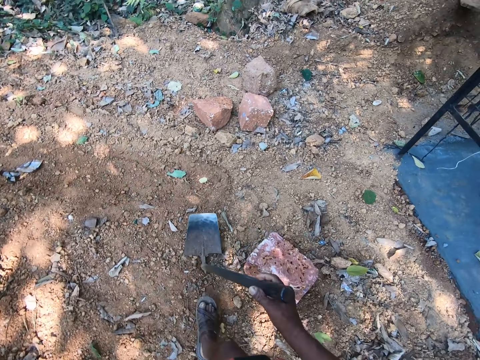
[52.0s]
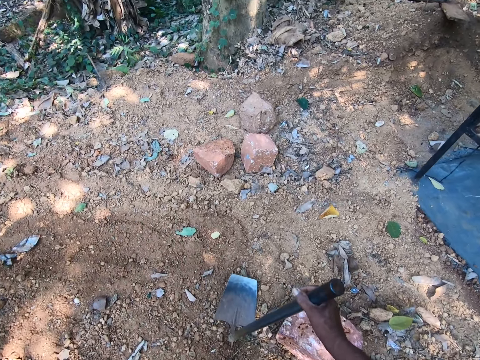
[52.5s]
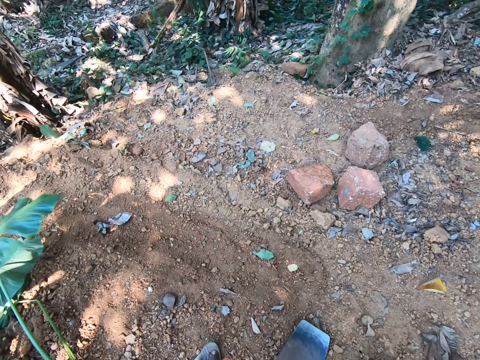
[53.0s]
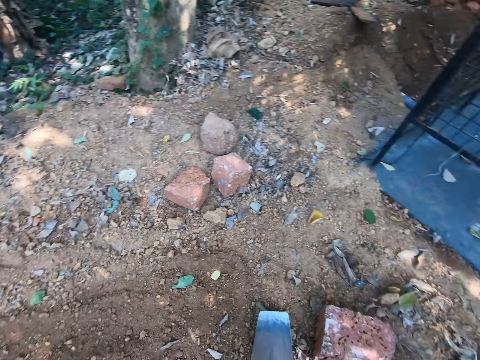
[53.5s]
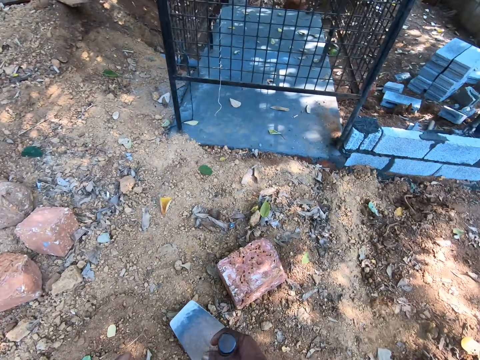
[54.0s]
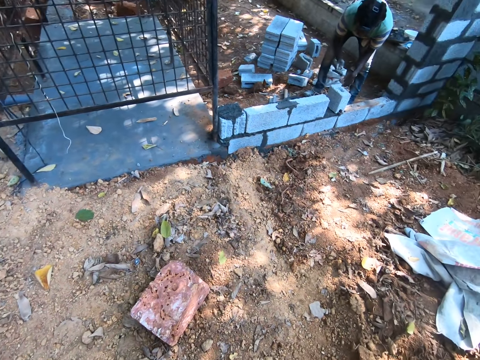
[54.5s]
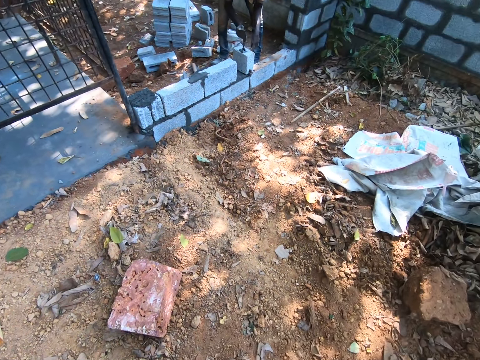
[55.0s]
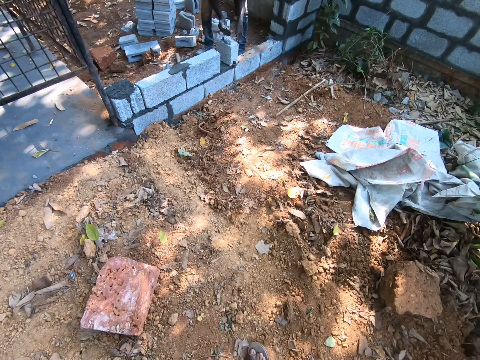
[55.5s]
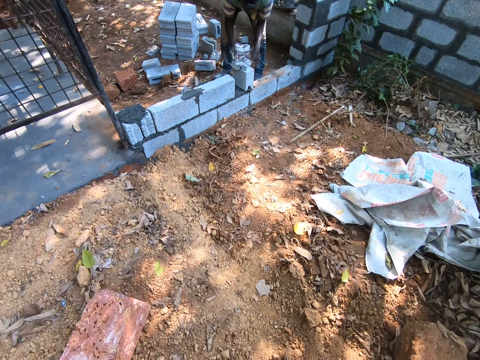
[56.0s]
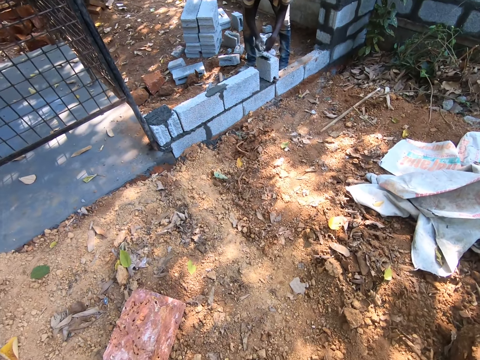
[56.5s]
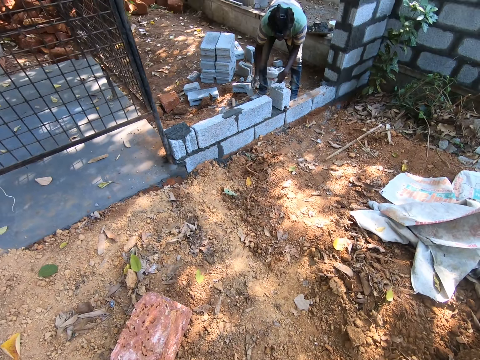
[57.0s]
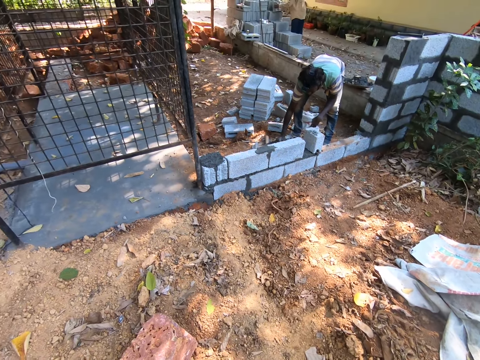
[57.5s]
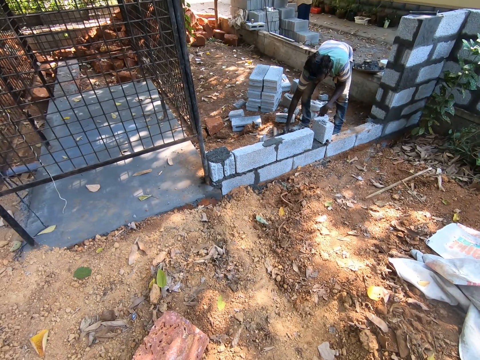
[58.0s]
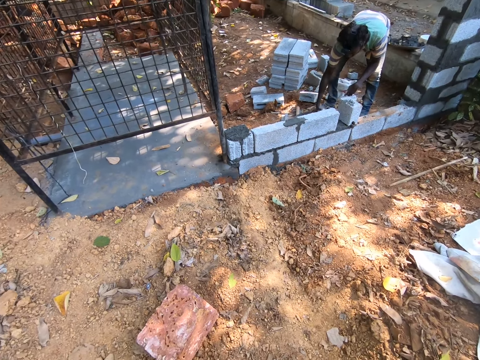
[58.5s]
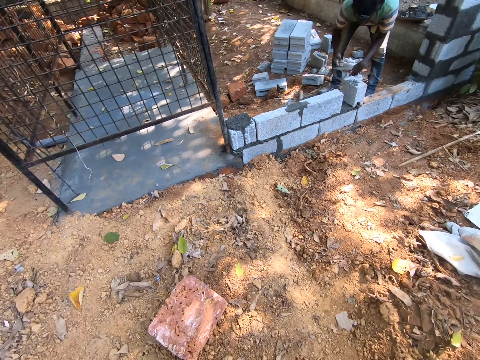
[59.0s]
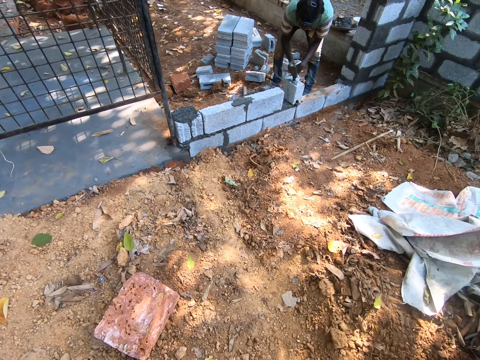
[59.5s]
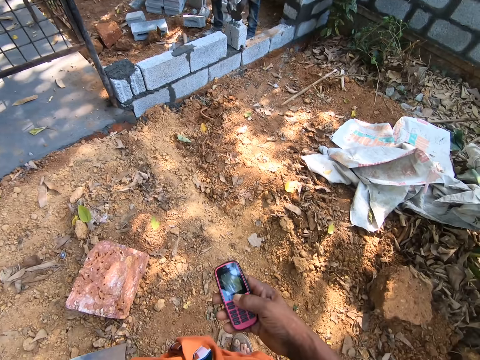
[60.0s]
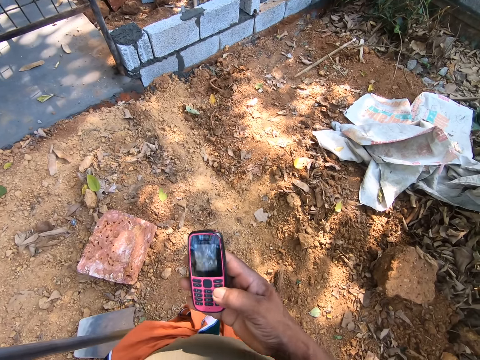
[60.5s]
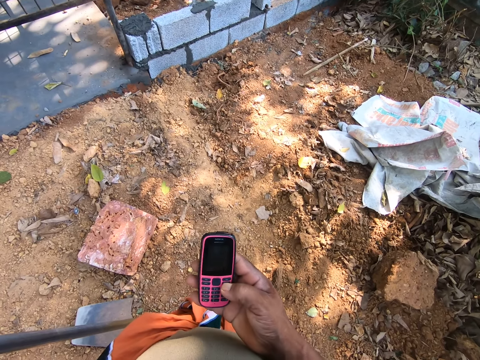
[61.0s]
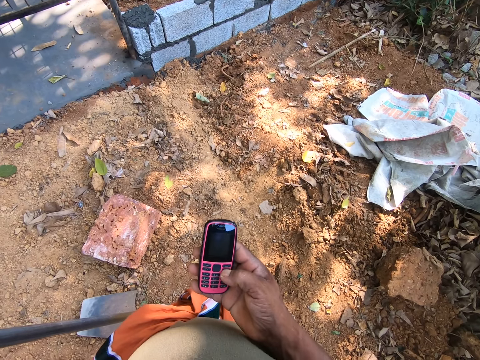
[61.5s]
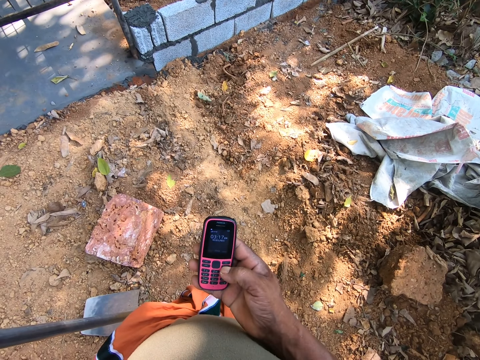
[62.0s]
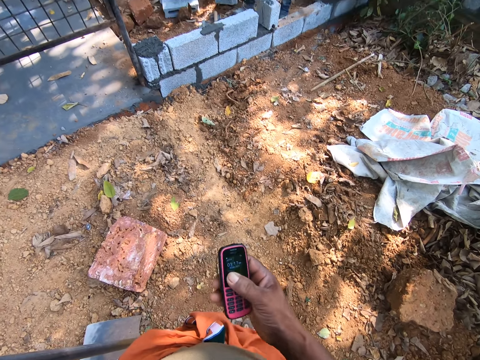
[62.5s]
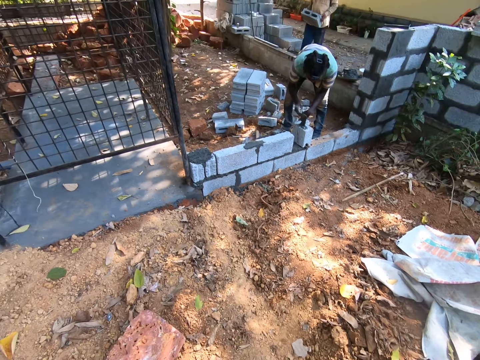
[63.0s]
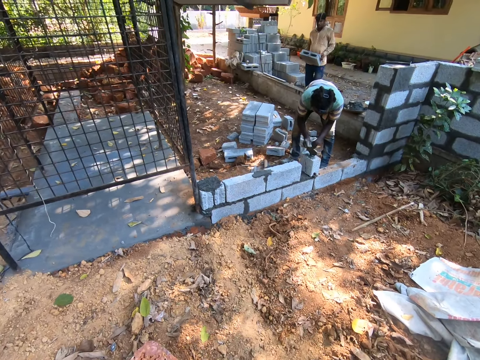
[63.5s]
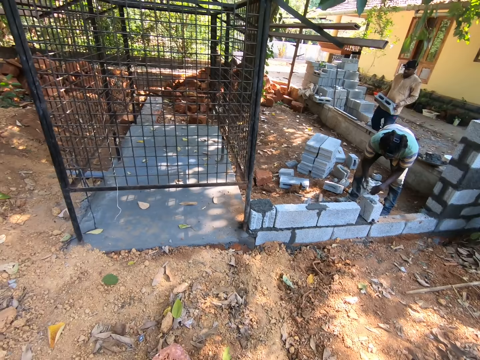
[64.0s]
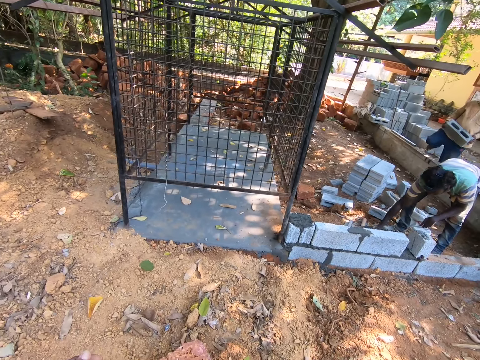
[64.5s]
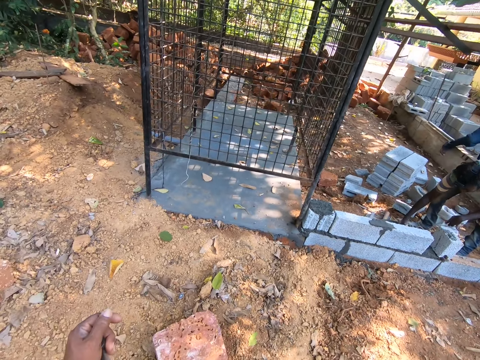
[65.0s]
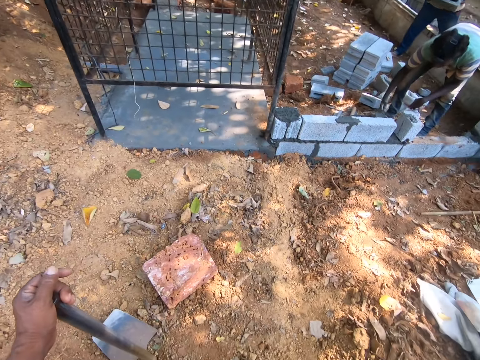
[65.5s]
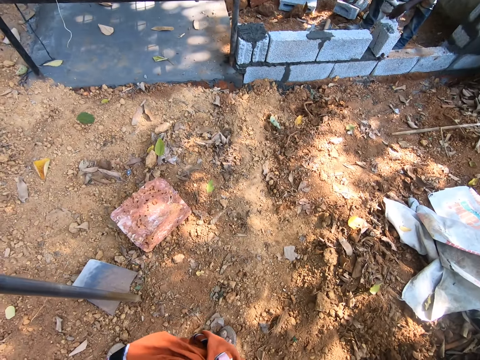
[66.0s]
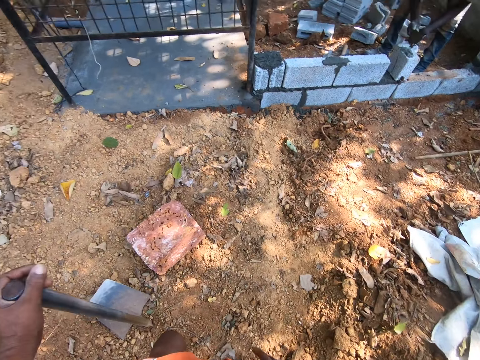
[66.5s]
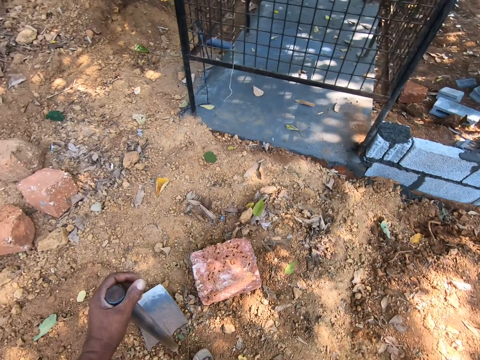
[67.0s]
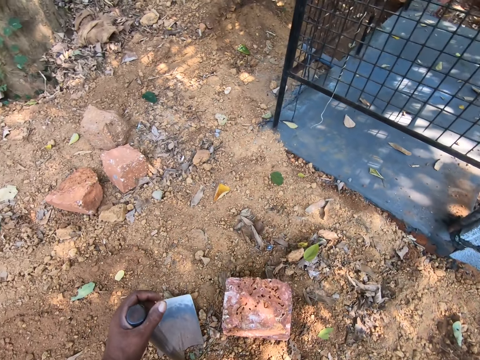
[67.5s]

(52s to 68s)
The camera wearer looks around. A man pours cement on a brick with a trowel in his right hand. The man scoops cement from a pan to the brick with the trowel in his right hand. The camera wearer holds a phone in his right hand. He operates the phone. He presses the phone in his right hand. Another man carries a brick with both hands. The other man crosses the wall.

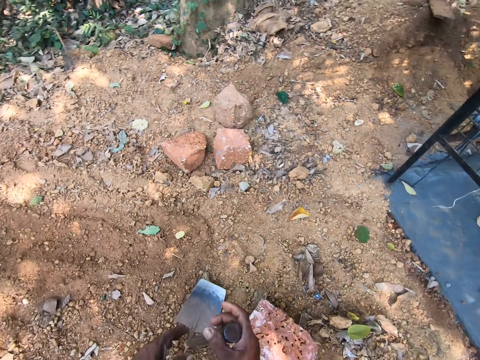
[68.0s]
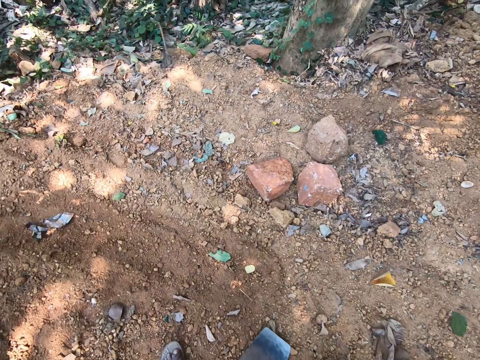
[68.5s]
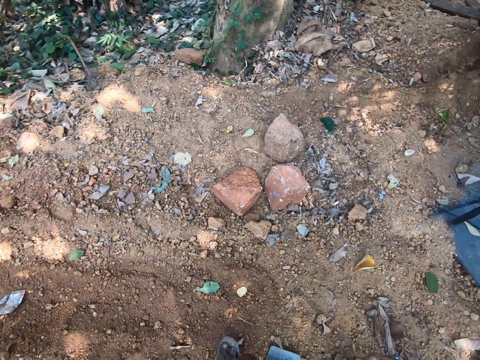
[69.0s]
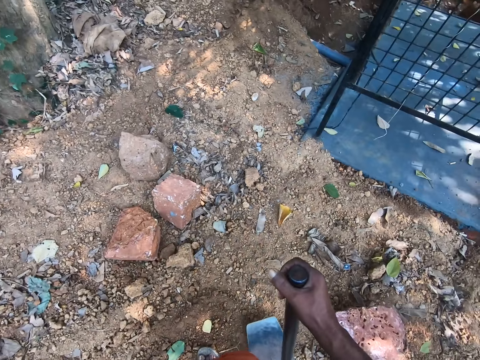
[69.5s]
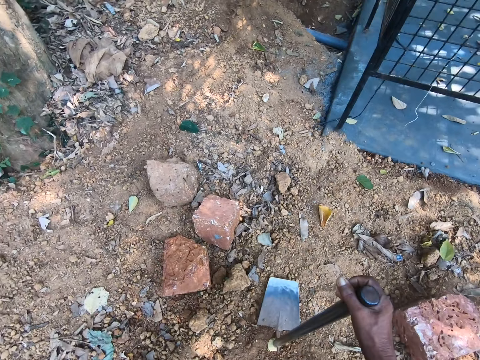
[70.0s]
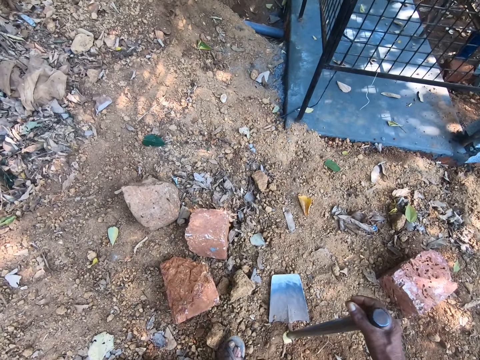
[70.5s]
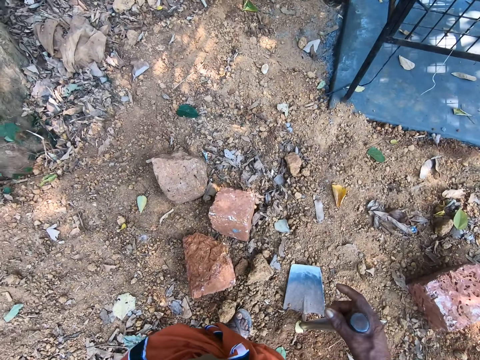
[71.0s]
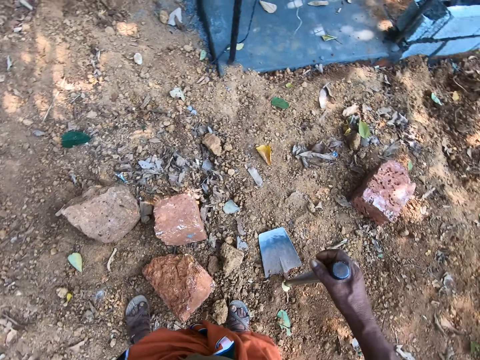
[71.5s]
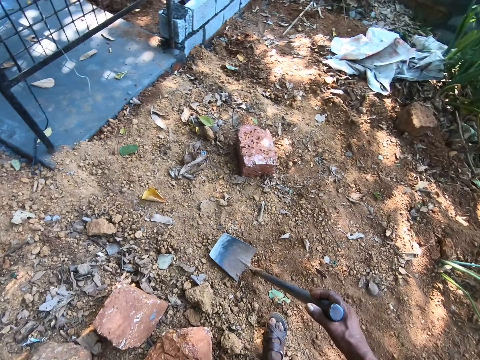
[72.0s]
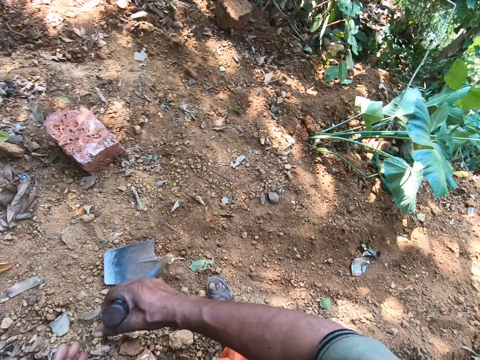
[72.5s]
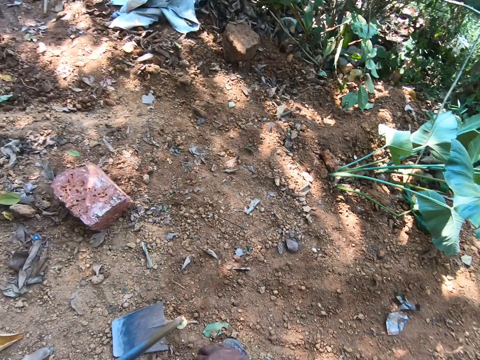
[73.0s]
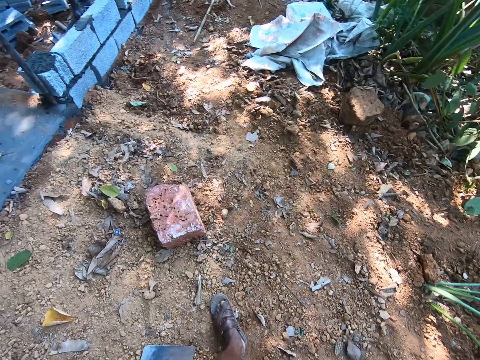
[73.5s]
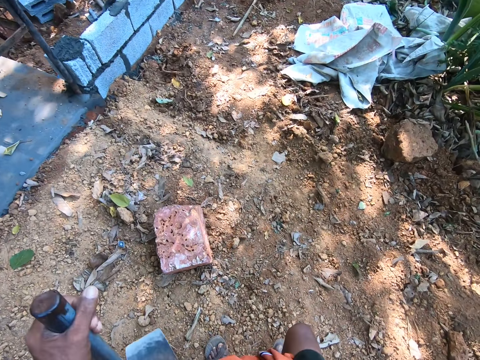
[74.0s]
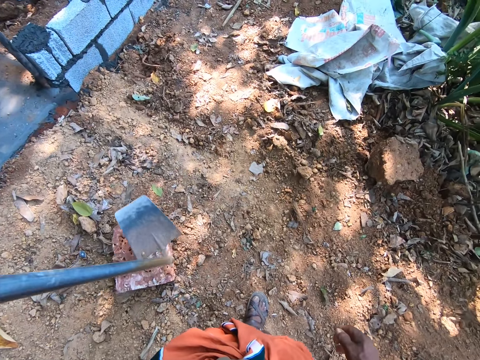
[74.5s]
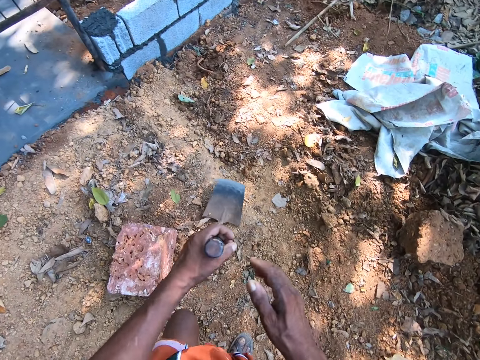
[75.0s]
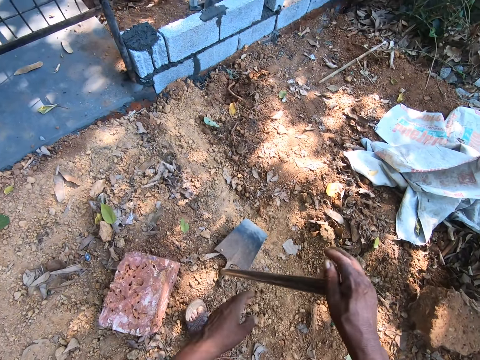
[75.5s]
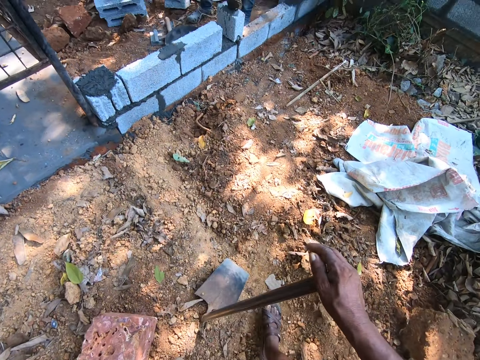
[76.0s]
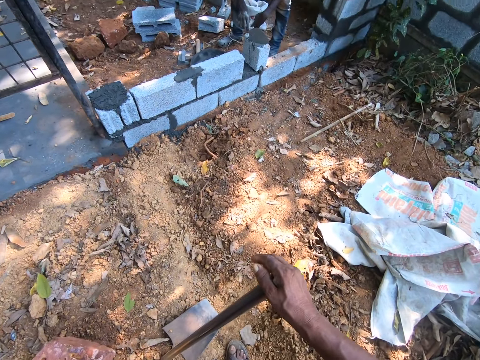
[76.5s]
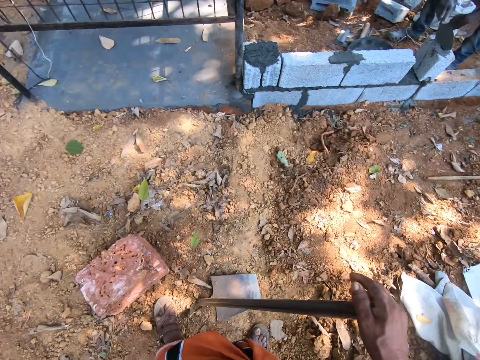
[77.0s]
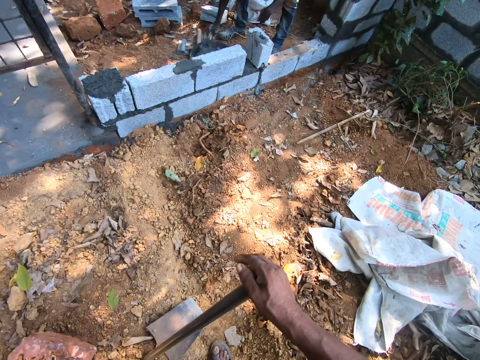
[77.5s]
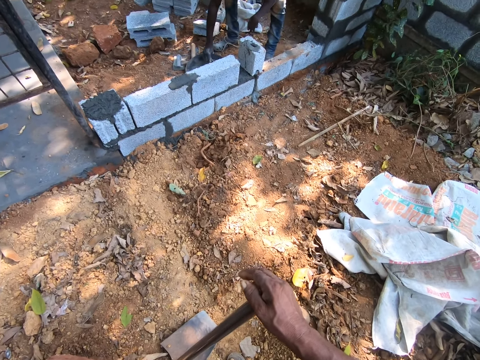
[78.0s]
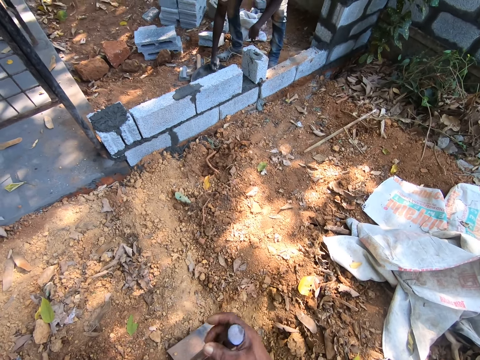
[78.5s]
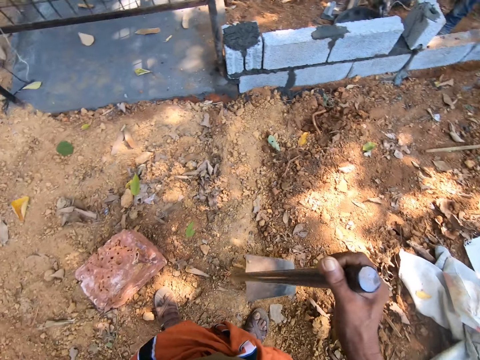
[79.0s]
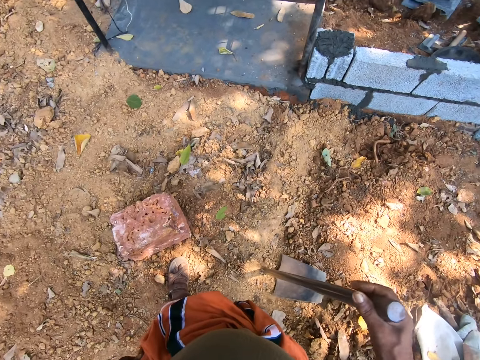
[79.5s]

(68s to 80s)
The camera wearer puts the hoe on the right hand. They walk. They put the hoe on the left hand. They walk. They put the hoe on the right hand. A man scoops cement from a pan to the brick with a trowel in his right hand.
